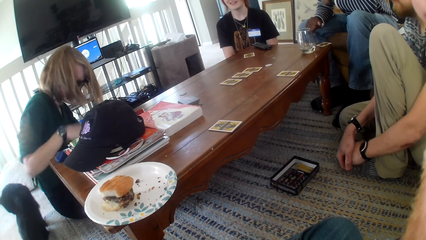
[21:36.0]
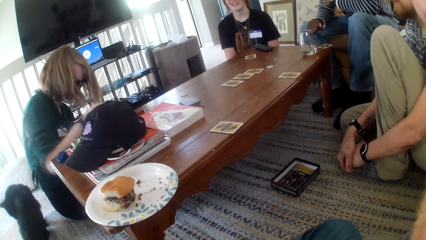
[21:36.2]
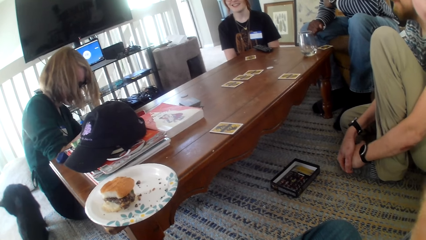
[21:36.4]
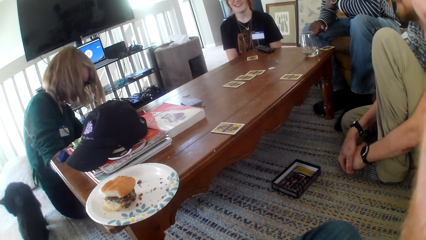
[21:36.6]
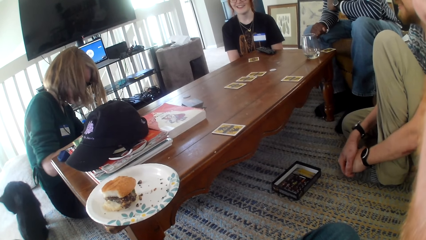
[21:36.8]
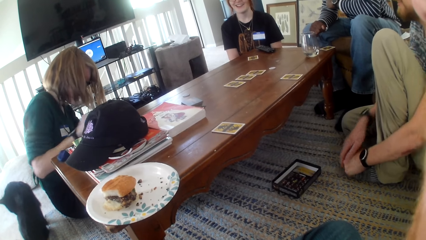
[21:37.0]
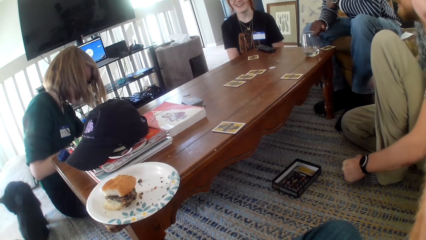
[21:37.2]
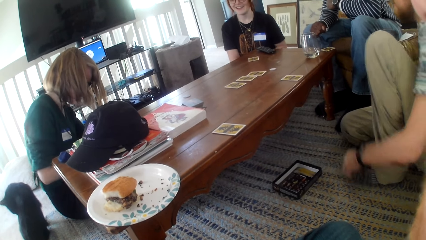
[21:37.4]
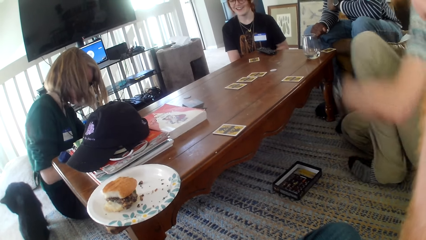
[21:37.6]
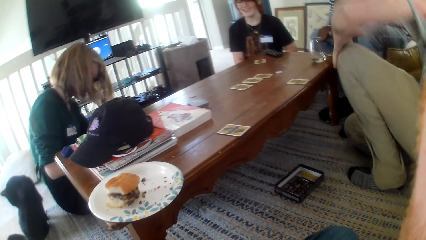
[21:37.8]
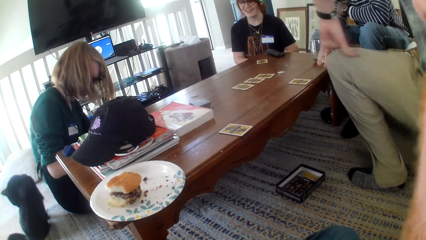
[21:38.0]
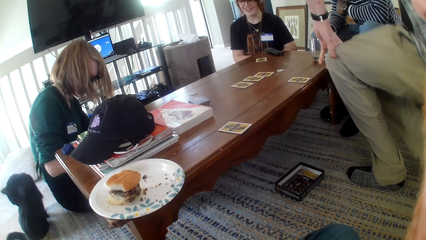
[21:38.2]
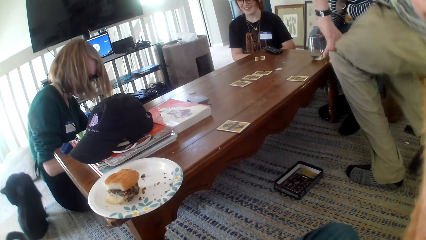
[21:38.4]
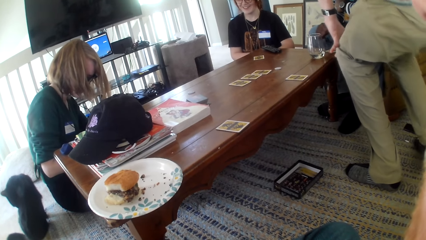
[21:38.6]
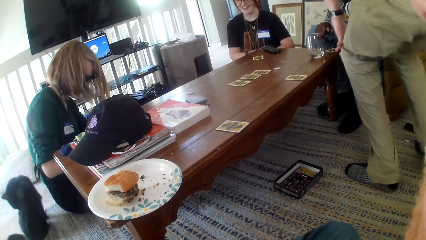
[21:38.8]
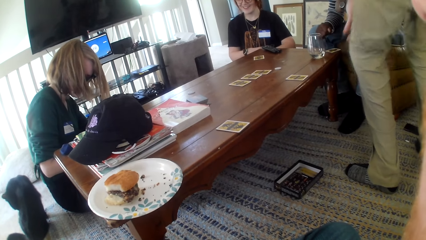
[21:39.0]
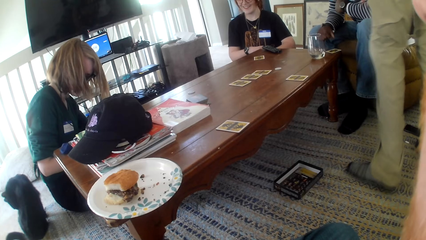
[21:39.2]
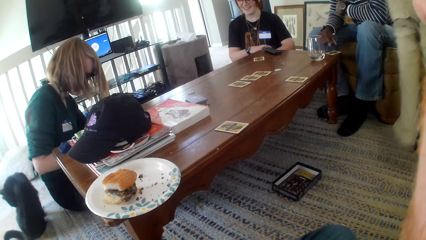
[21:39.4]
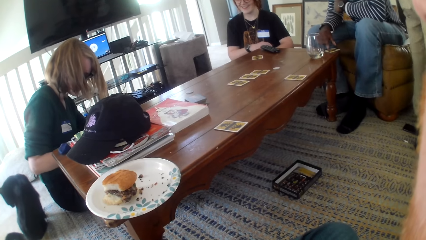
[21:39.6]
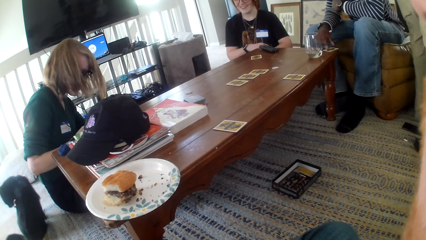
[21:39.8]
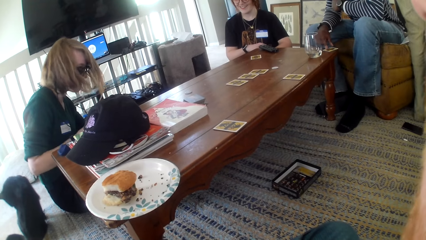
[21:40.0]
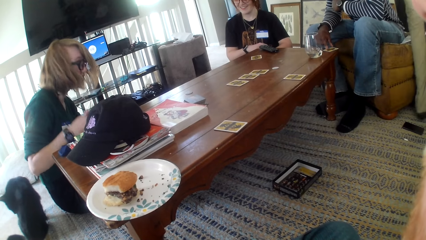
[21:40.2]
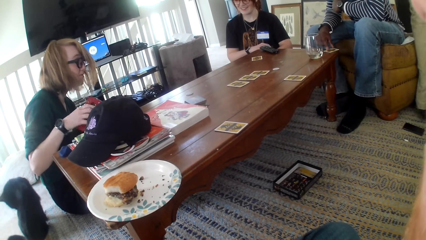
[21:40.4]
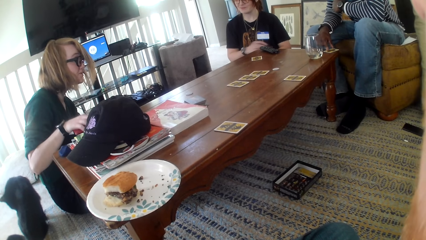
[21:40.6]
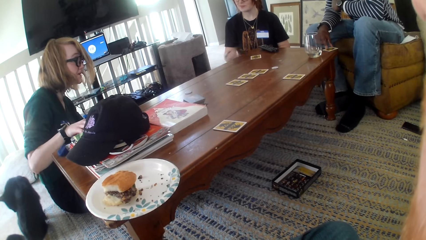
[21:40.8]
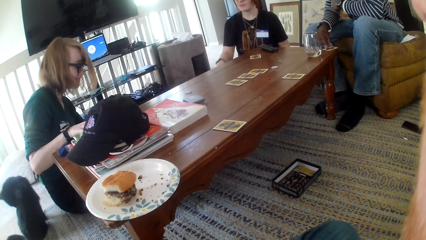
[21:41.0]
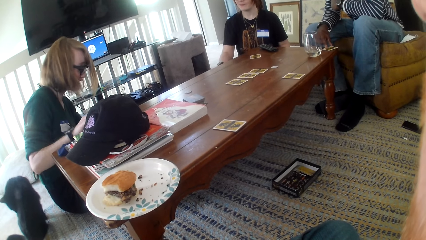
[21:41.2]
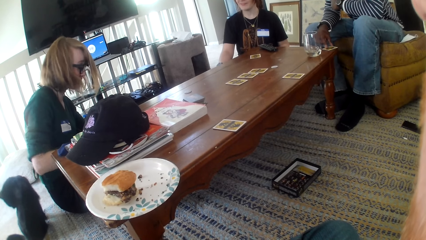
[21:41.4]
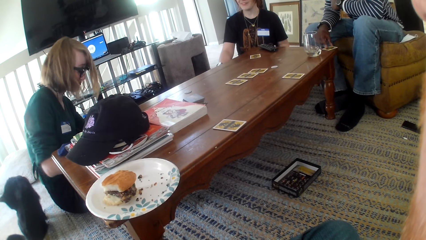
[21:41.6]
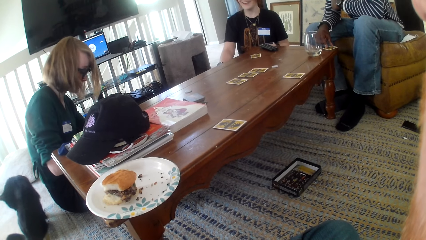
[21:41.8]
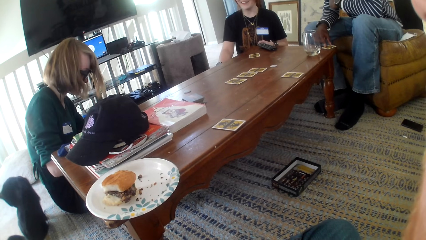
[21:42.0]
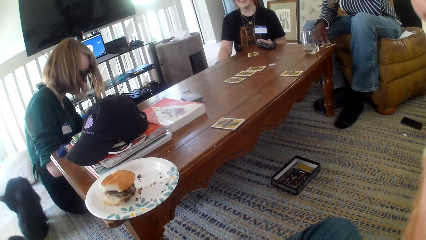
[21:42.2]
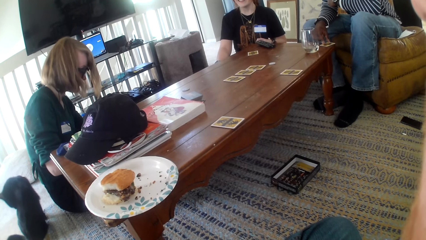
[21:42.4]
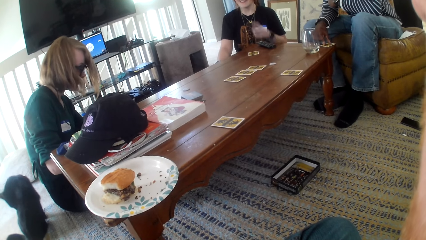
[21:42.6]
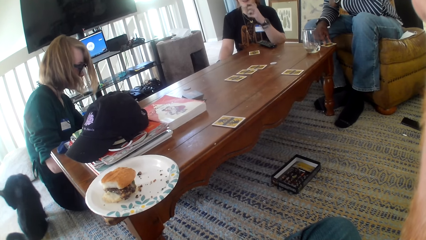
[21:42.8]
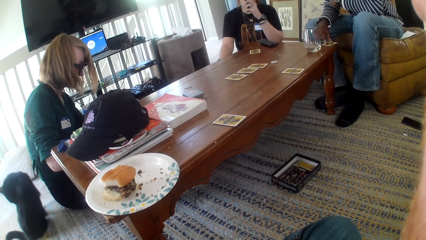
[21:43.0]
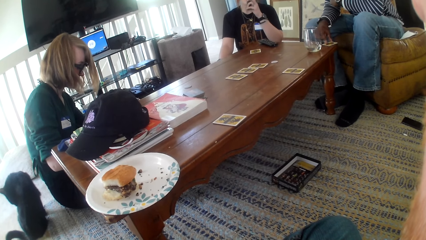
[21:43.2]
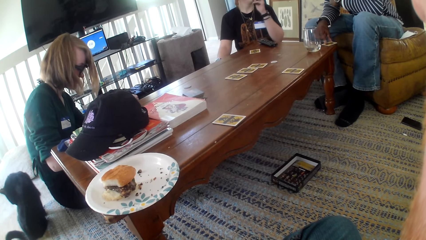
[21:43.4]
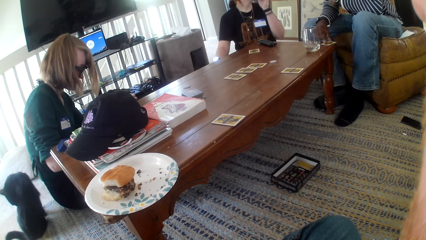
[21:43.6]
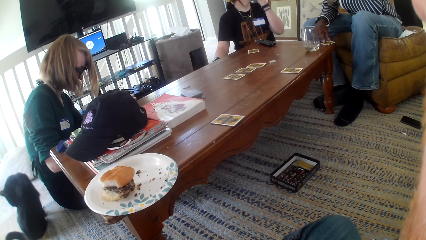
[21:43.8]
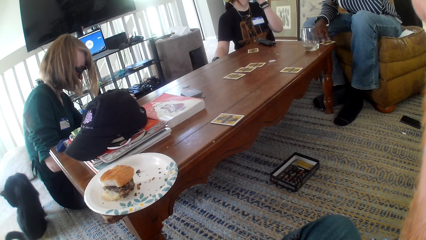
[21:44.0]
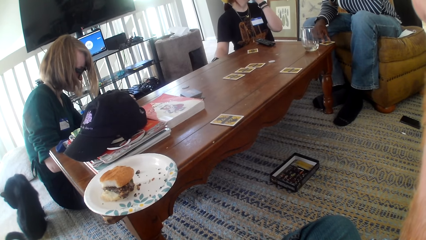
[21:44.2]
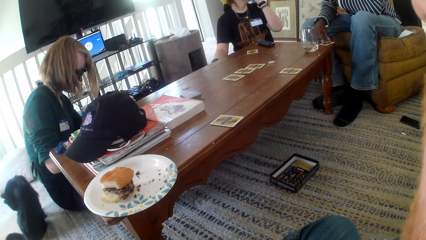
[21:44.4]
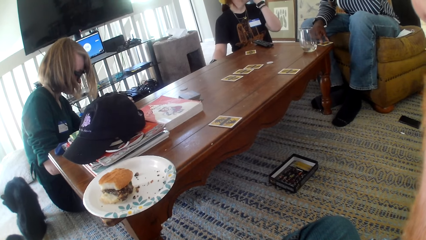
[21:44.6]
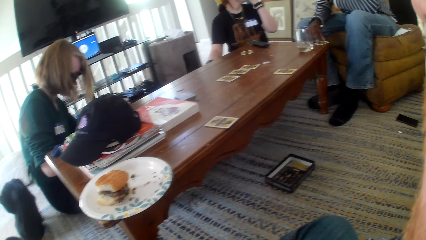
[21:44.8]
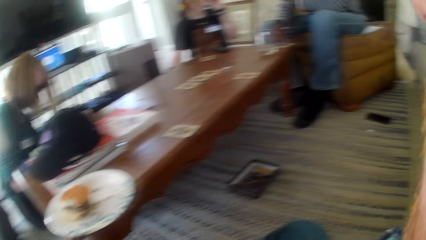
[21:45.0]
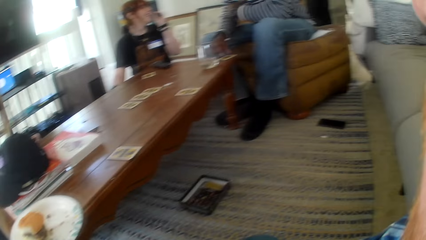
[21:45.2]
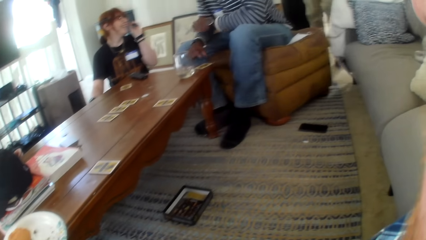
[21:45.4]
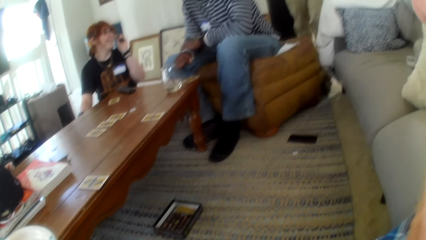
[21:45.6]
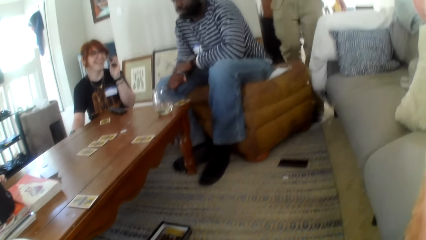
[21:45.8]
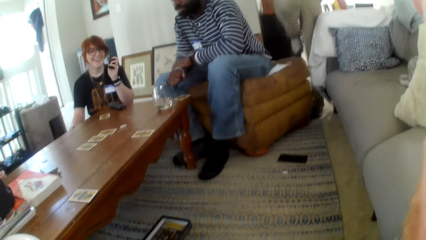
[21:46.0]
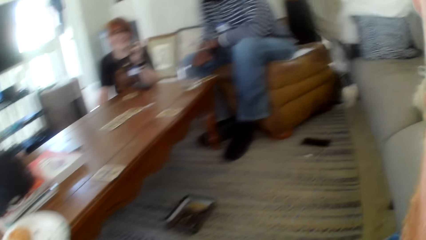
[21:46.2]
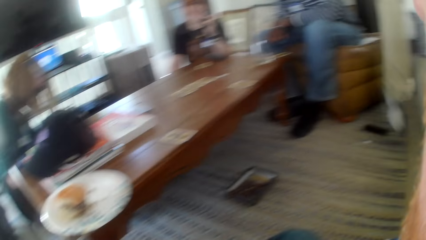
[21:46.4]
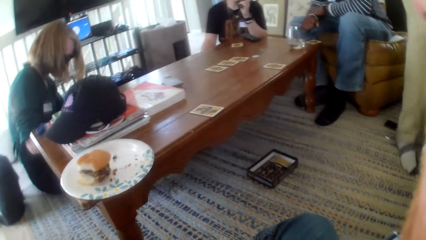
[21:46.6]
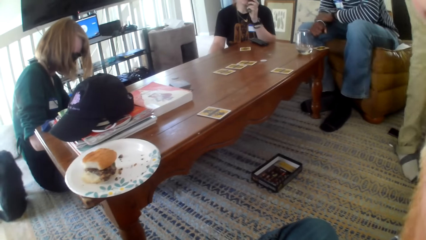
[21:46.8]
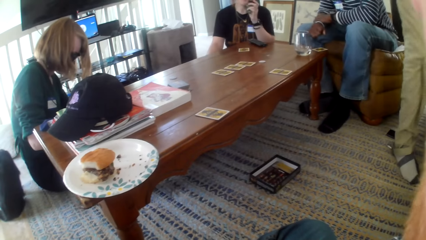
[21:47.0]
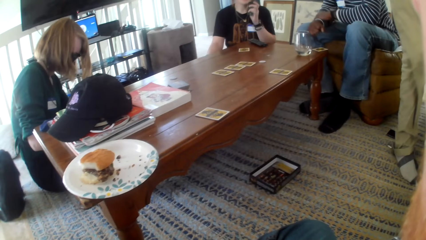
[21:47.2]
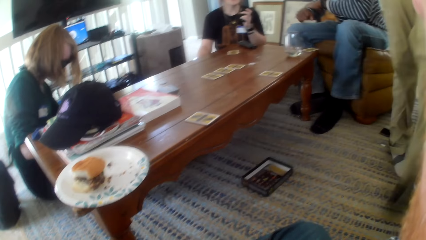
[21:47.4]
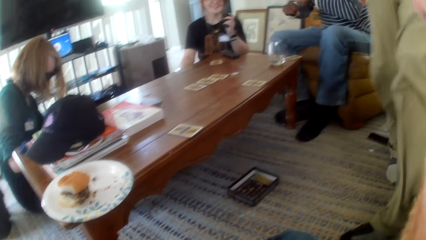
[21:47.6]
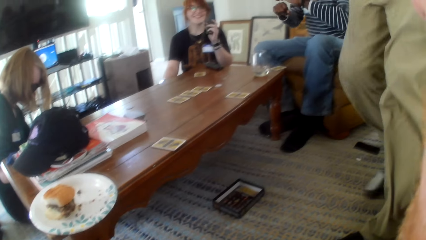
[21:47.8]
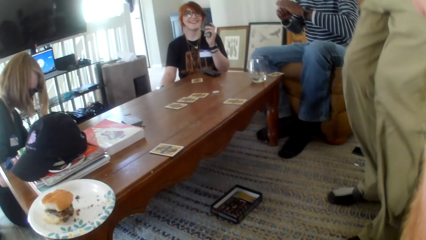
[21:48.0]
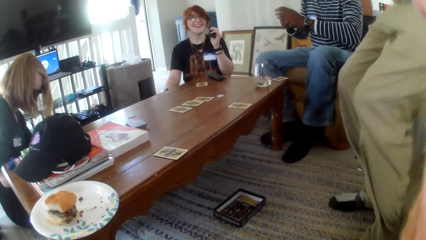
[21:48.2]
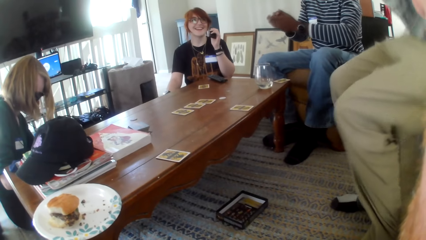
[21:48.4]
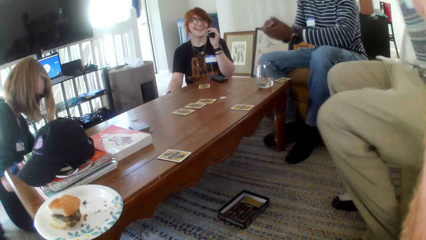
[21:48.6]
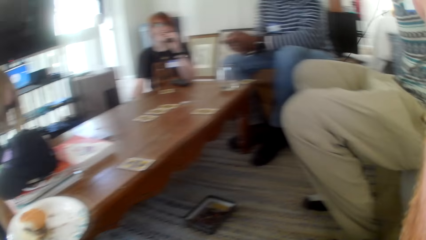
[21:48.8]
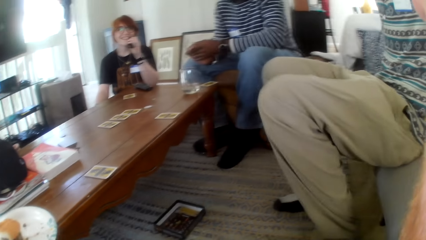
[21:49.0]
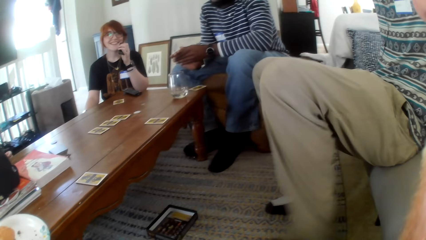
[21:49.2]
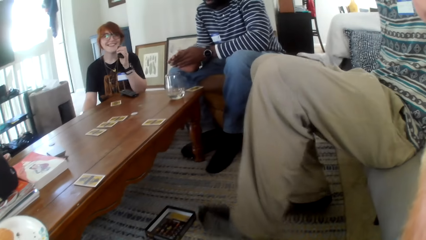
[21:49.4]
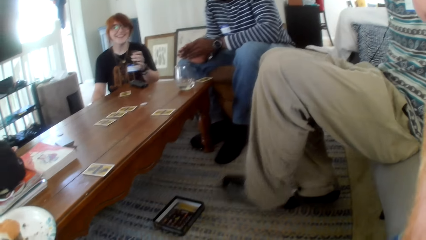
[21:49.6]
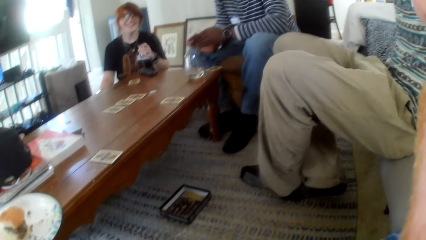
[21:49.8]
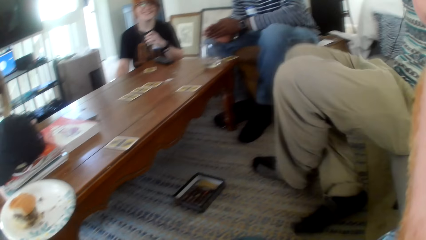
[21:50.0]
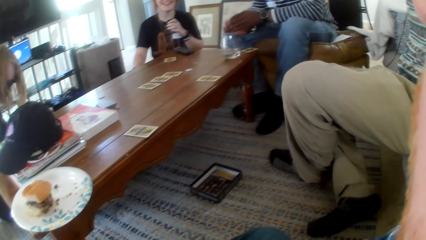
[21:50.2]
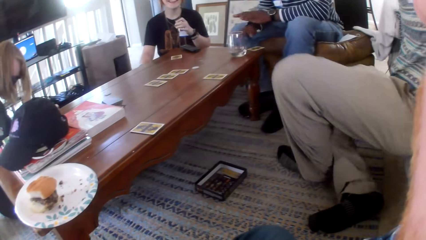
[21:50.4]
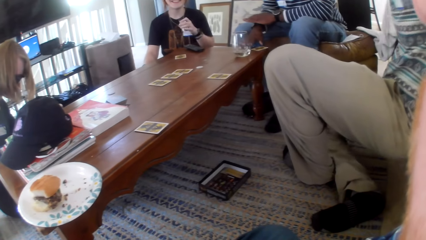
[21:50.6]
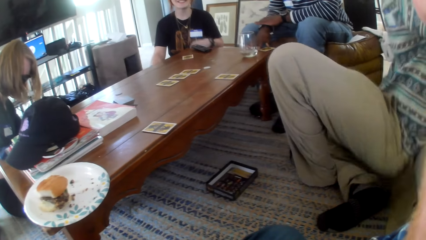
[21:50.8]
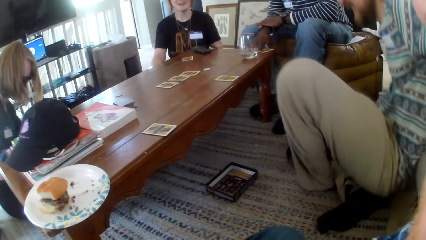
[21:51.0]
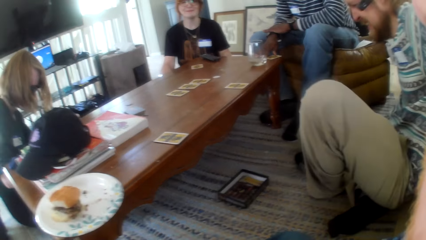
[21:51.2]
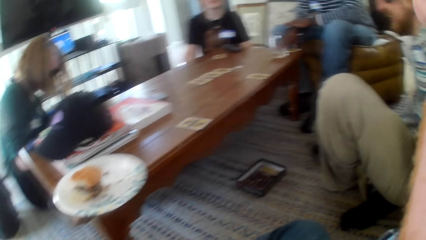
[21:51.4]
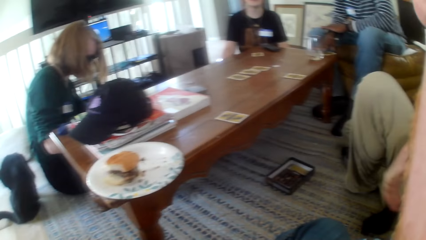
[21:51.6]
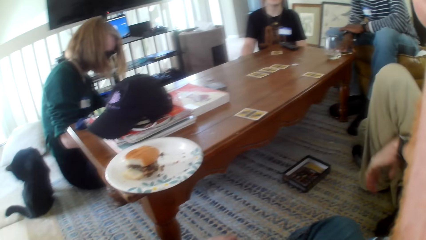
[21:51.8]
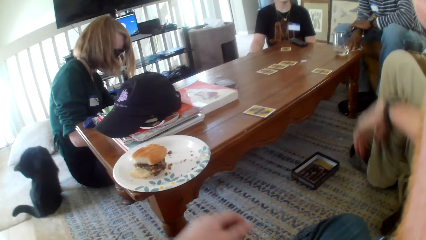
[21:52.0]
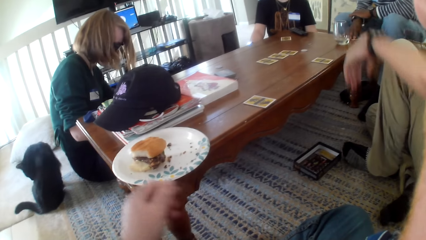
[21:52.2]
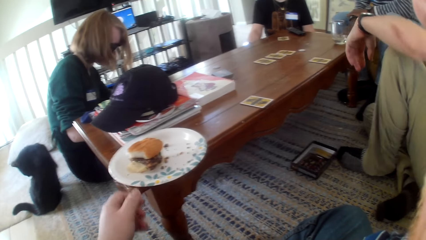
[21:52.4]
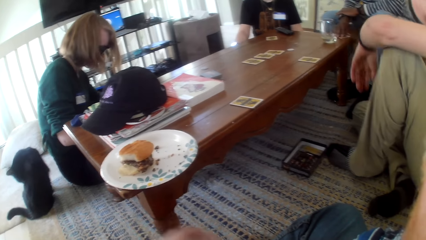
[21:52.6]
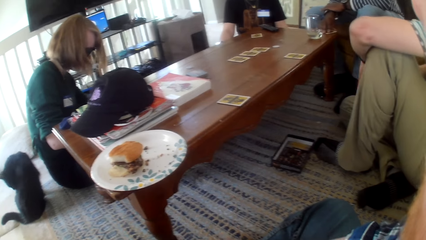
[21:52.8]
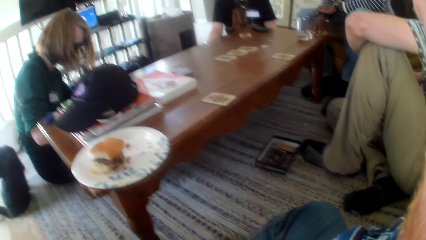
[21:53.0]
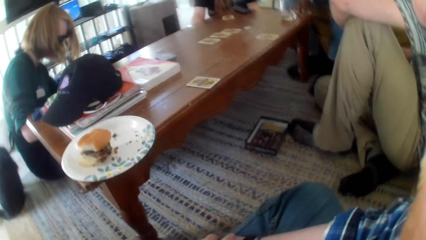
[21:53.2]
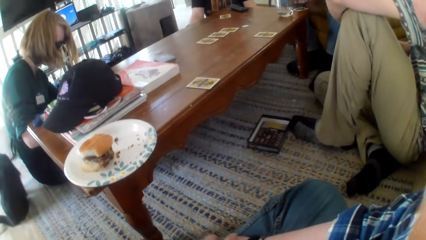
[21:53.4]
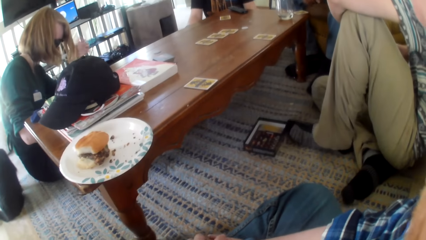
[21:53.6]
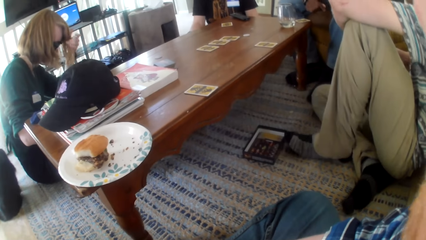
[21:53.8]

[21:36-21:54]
A woman moves a hand. A man stands and walks around the house. The woman talks. Another woman moves a hand and laughs. The first woman talks. Another man talks. The first man walks around the house. The camera wearer talks. The first man sits on the seat and talks. The other woman talks. The first man sits on the floor. The other man talks. The other woman talks.
